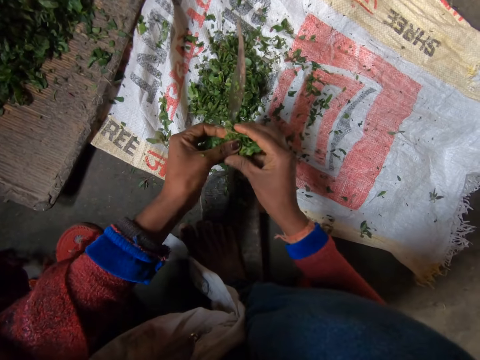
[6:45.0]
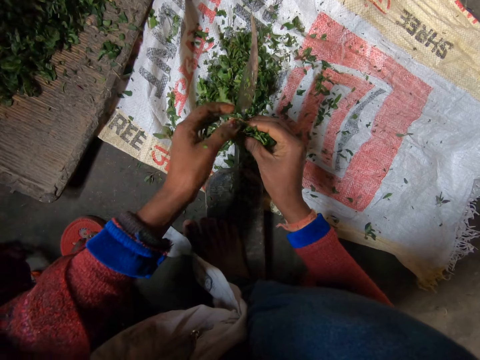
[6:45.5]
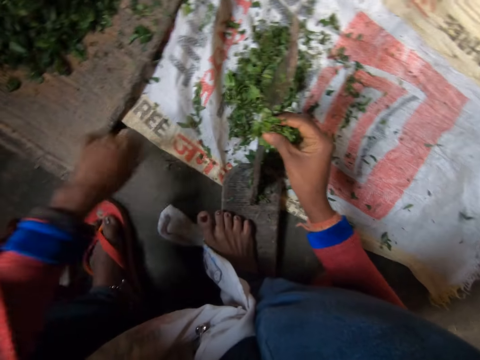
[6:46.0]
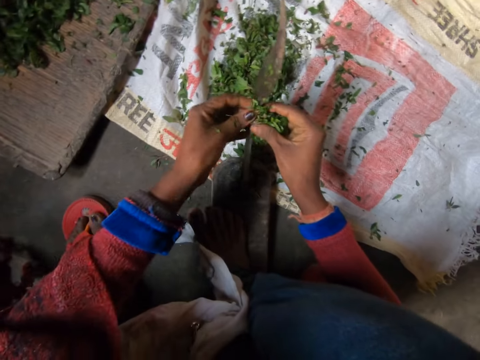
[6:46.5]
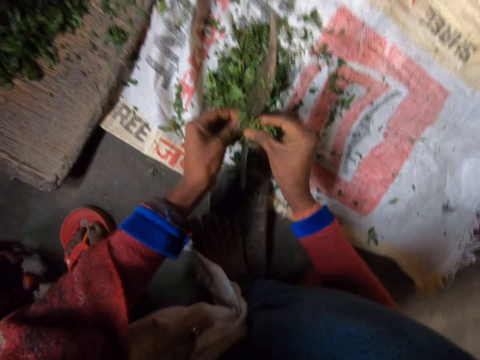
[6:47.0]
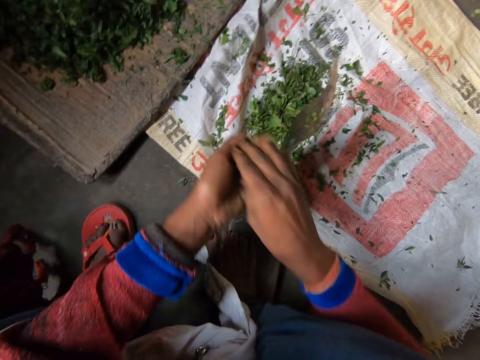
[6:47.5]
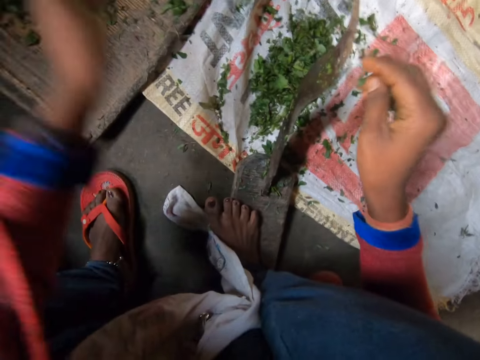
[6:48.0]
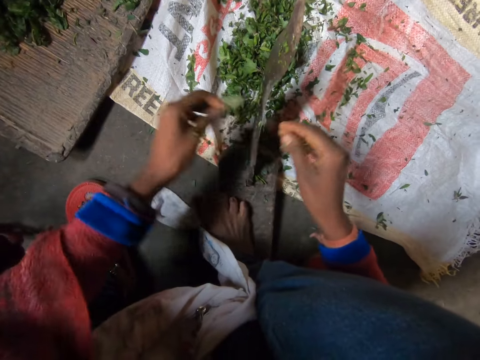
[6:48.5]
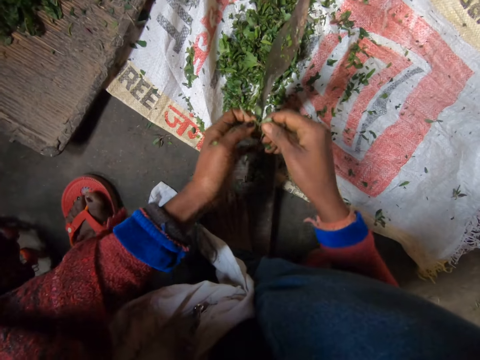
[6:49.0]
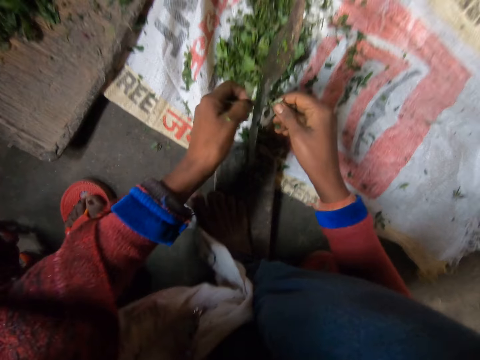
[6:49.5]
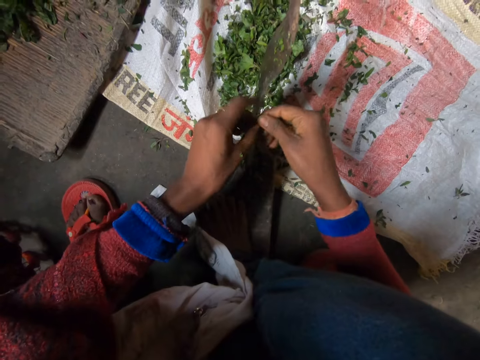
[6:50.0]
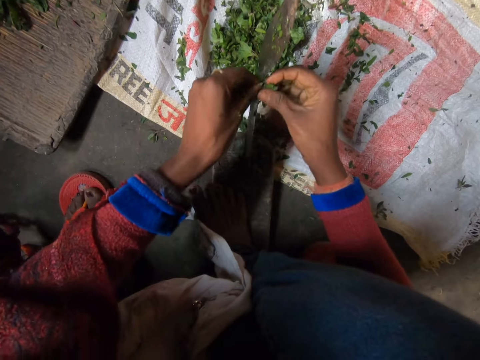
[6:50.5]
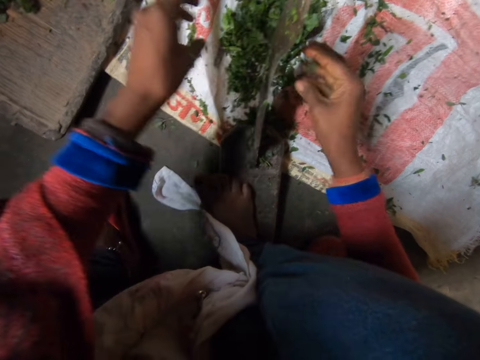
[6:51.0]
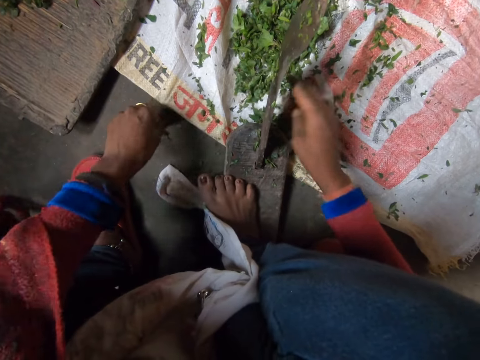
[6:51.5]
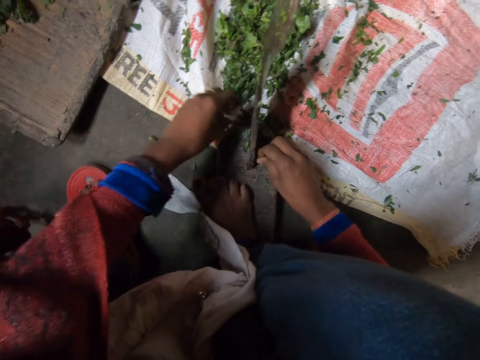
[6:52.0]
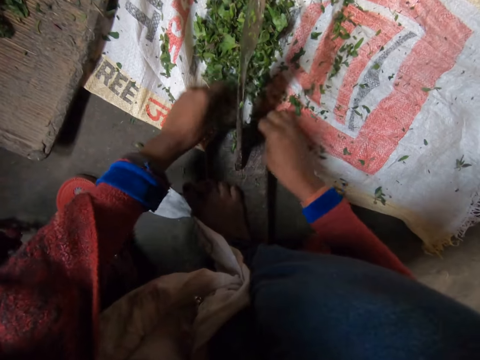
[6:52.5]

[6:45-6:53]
The camera wearer holds the vegetable with one hand. They remove thread or dirt in the vegetables. They drop the thread. They hold the vegetables with both hands. They cut the vegetables with a boti knife. They hold the vegetables with one hand. They drop the vegetables on other vegetables. They pick a vegetable. They cut the vegetable. They align the vegetable. They cut the vegetables with the boti knife. They drop the vegetables on the sack. They pick a vegetable. They drop the vegetables on the sack. They pick vegetables. They drop the vegetables on the sack.

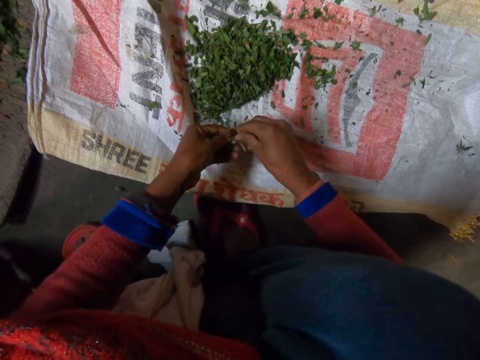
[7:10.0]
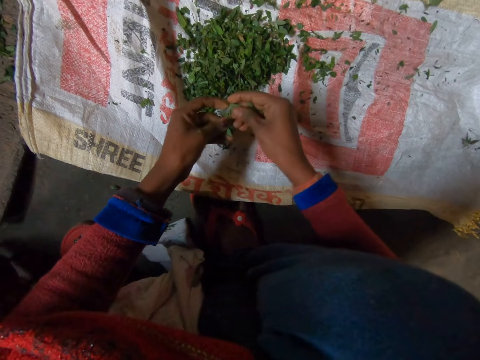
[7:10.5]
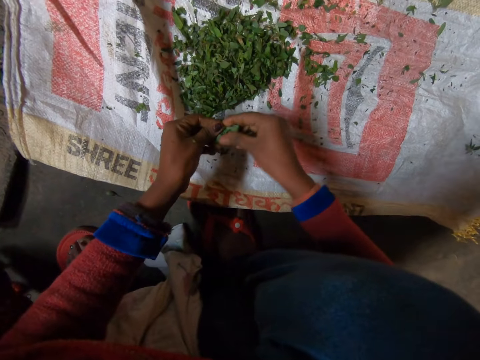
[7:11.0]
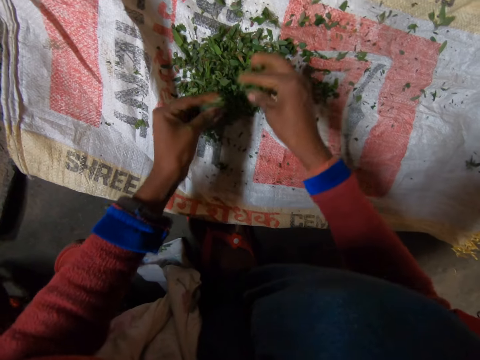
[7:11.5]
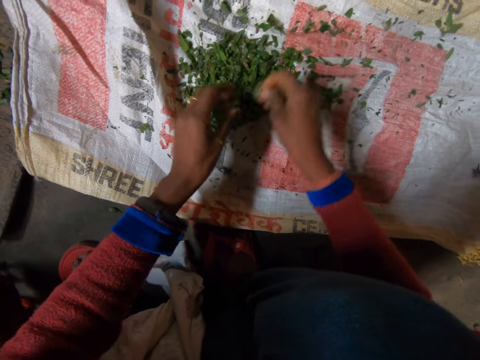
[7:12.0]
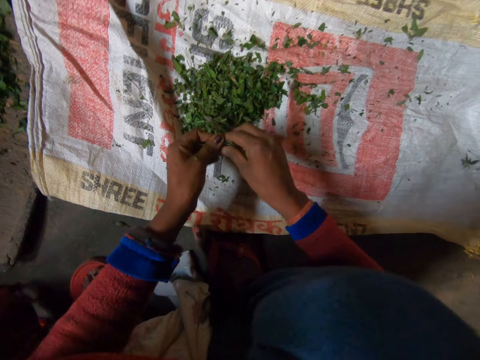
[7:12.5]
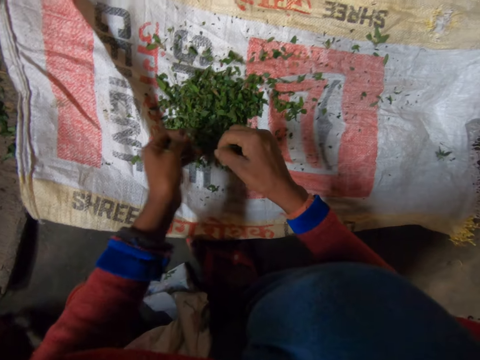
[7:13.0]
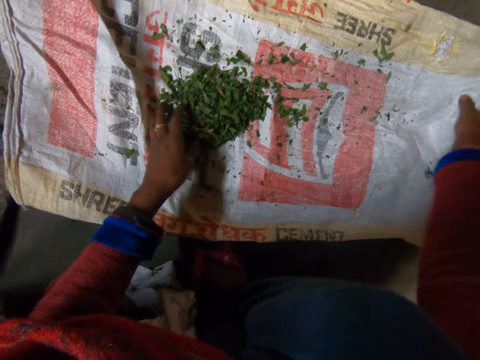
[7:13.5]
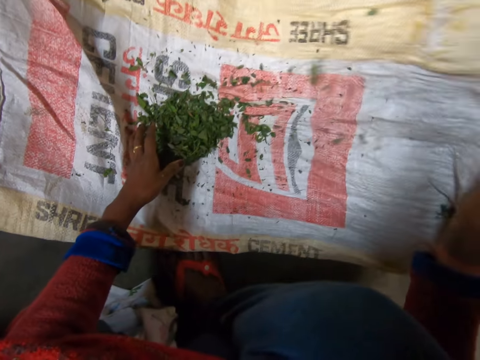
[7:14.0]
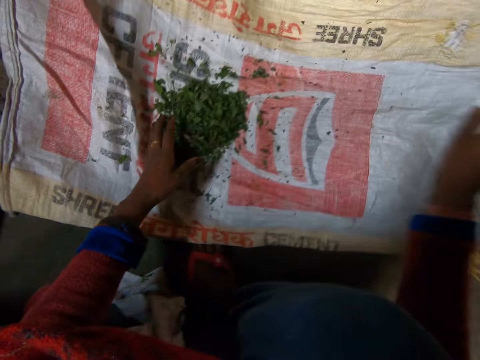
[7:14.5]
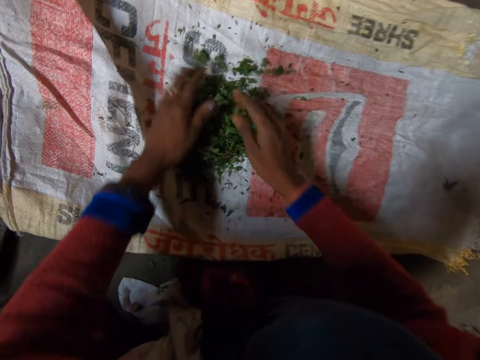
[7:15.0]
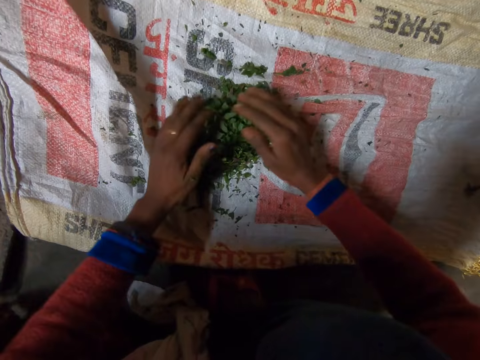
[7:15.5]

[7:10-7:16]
The camera wearer cuts the green vegetables using the hands. She drops the vegetable on the sack. She picks vegetables. She cuts the vegetables with her hands. She drops the vegetable on the sack. She places a hand on the vegetables. She shakes the sack. She raises the sack with greens. She scoops the vegetables with her hands.

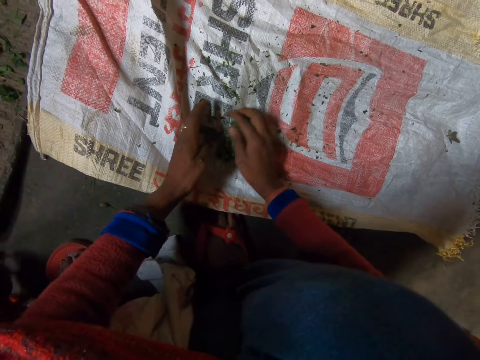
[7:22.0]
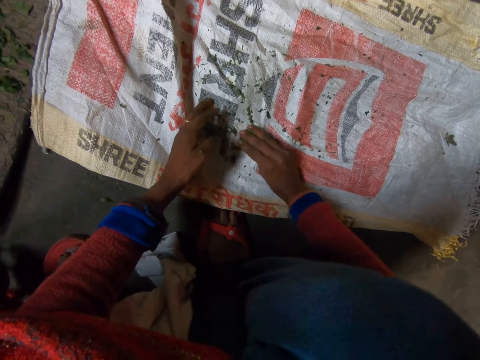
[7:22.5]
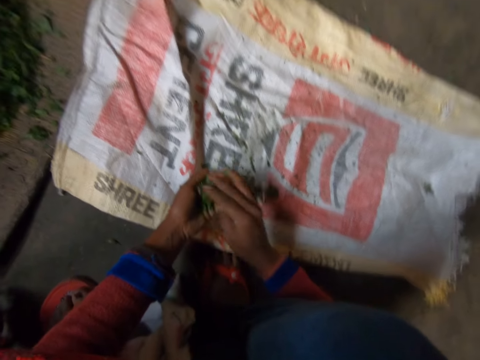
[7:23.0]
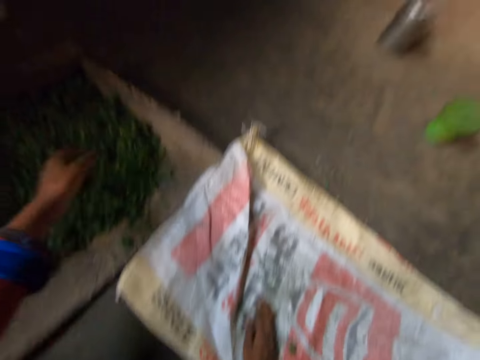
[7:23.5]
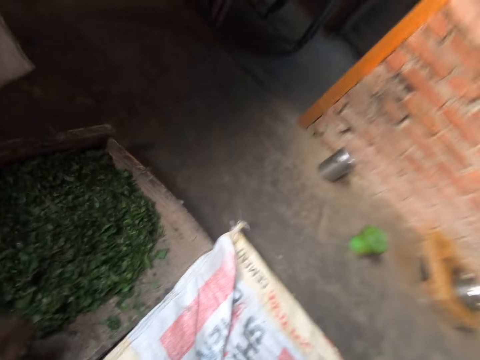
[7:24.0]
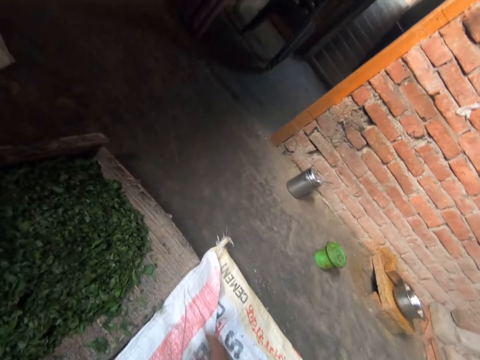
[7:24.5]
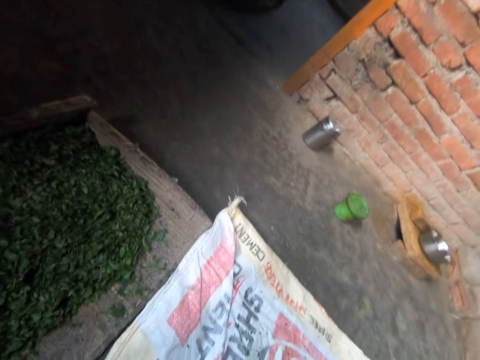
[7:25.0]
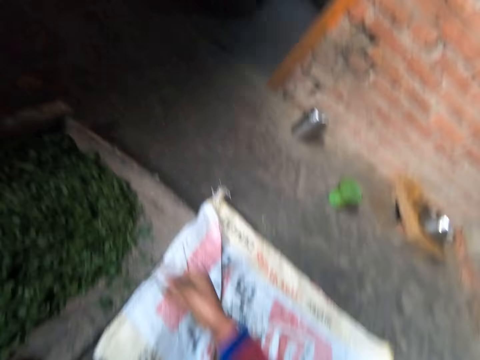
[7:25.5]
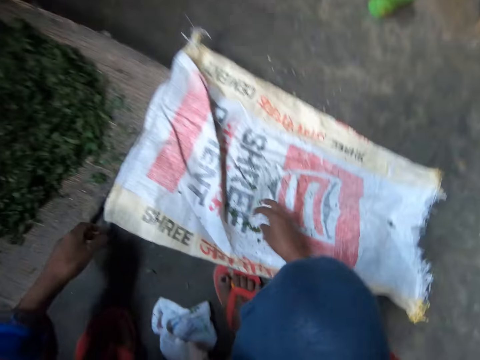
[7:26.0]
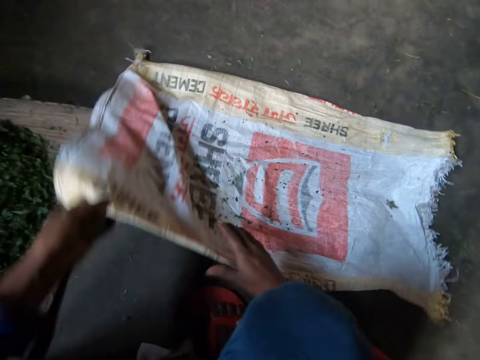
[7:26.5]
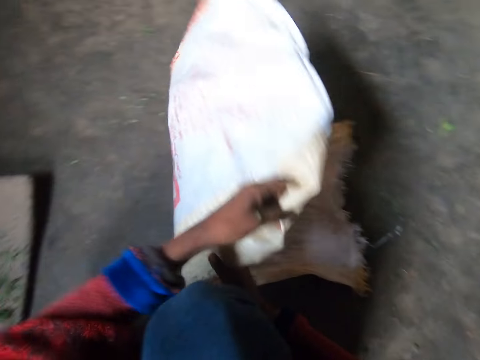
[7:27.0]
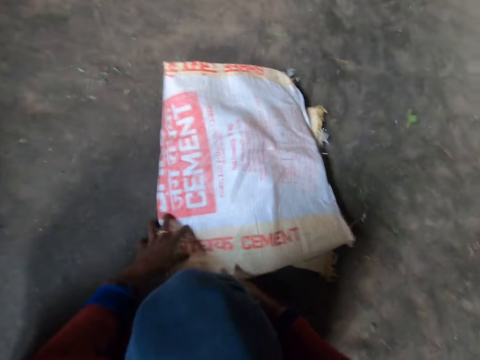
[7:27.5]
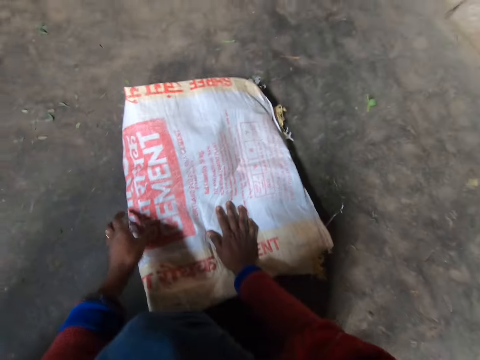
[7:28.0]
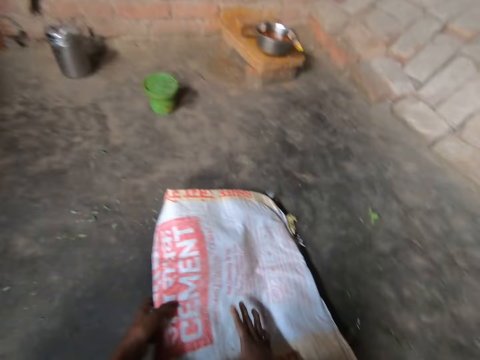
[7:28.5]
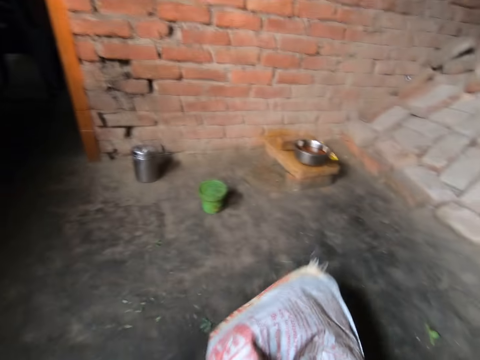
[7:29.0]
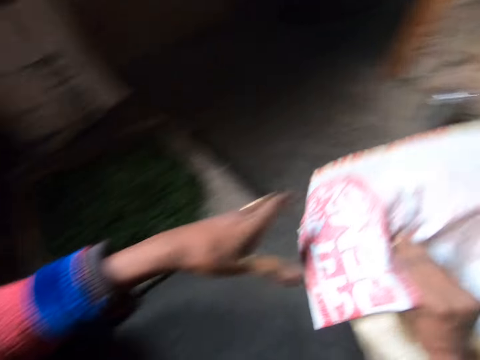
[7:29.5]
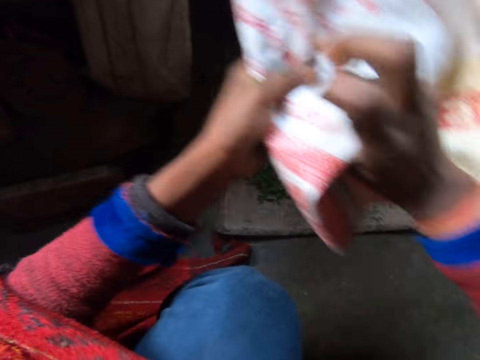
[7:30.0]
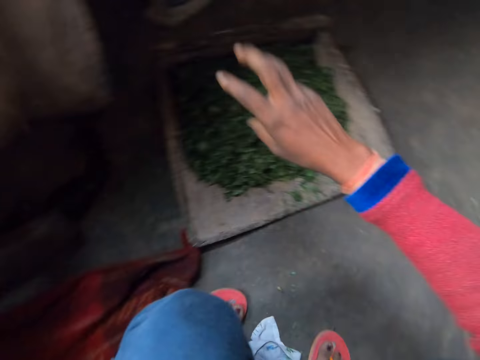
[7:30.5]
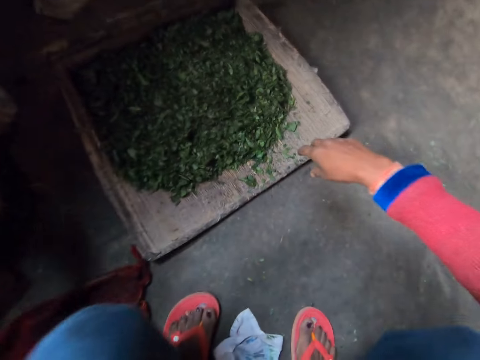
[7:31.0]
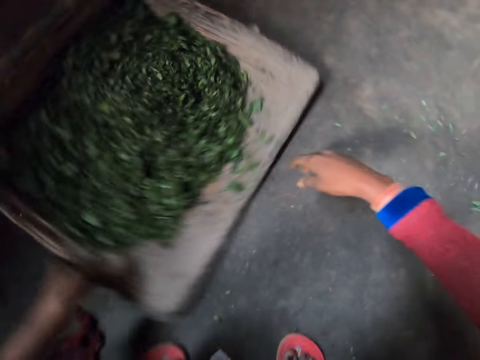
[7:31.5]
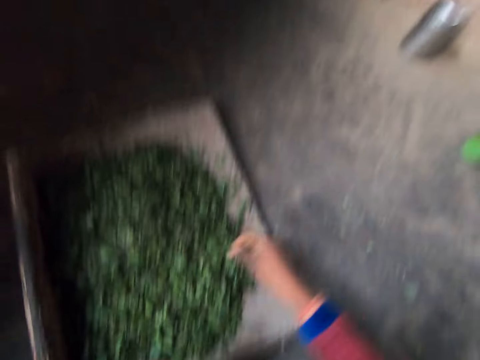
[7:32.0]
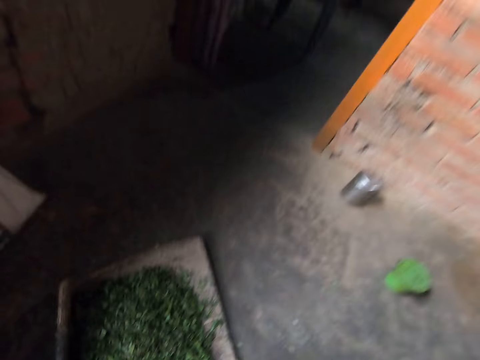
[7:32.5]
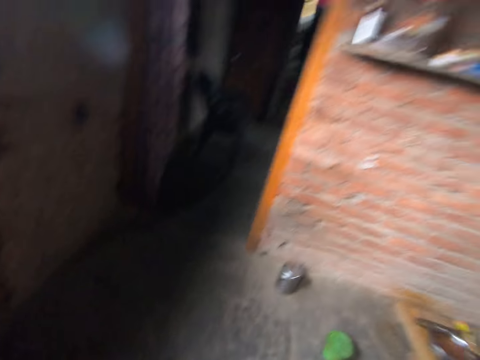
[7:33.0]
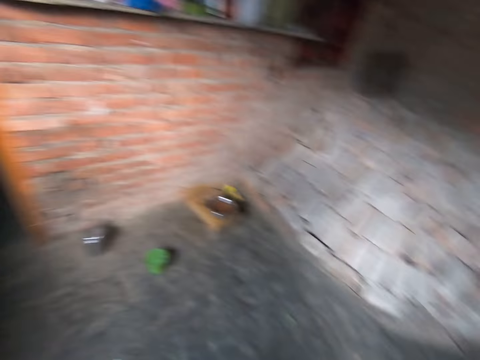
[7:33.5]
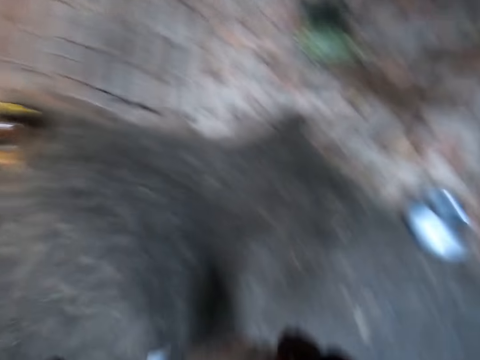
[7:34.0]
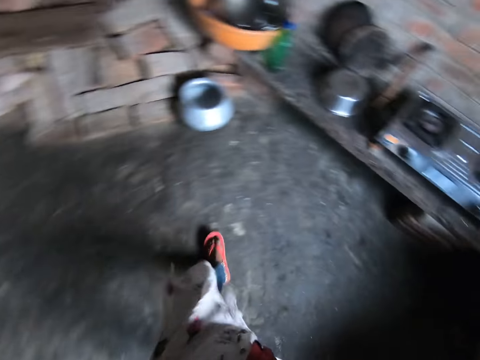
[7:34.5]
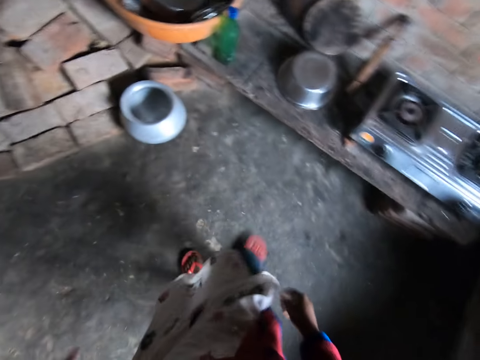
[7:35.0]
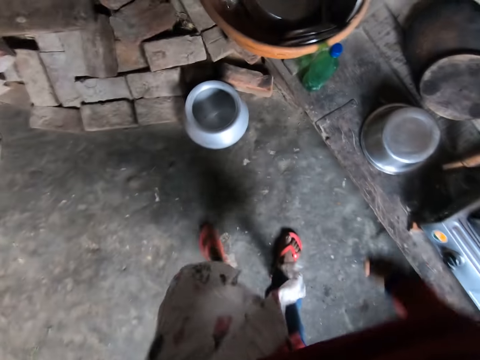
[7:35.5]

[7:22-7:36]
The camera wearer puts the green vegetables together. They put the vegetables on the left hand. They drop the vegetables on other vegetables. They pick vegetables. They drop the vegetables on other vegetables. They fold the sack. They pick the sack. They pass the sack to the left hand. They place the sack on the floor. They pull the wood tray with greens. They walk in the room.
